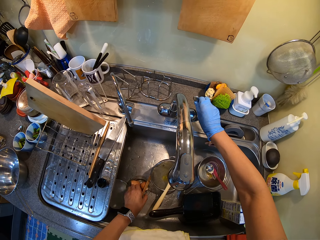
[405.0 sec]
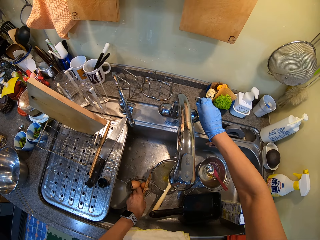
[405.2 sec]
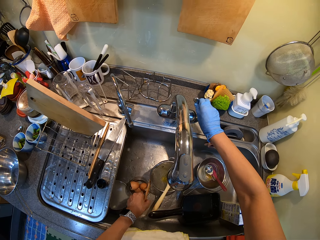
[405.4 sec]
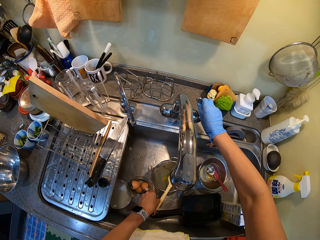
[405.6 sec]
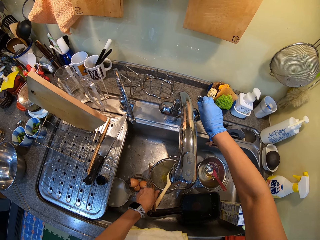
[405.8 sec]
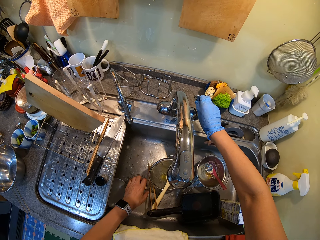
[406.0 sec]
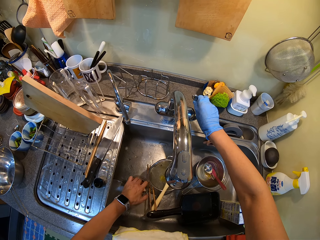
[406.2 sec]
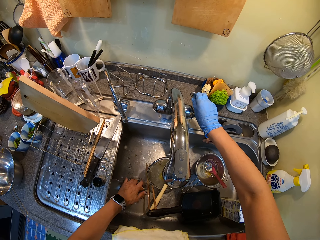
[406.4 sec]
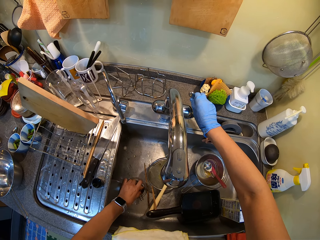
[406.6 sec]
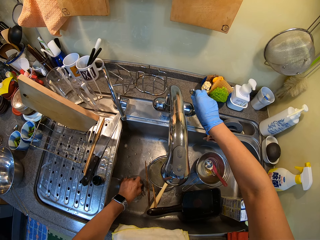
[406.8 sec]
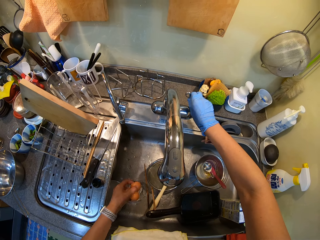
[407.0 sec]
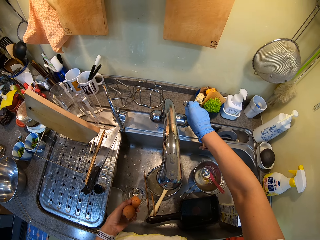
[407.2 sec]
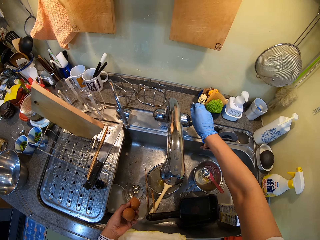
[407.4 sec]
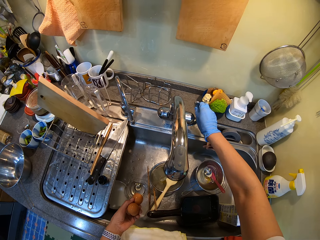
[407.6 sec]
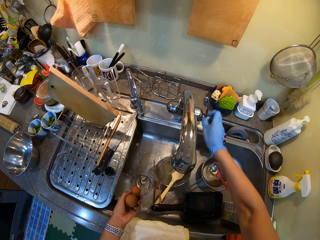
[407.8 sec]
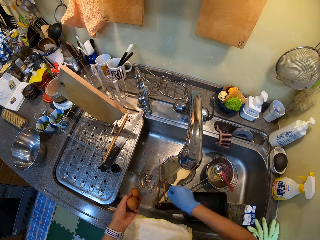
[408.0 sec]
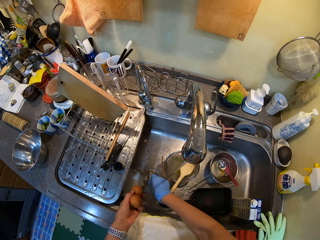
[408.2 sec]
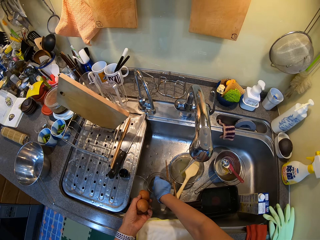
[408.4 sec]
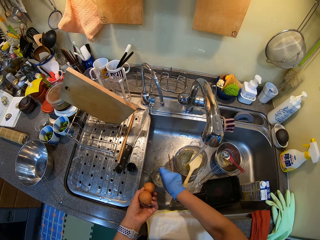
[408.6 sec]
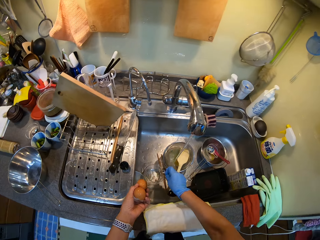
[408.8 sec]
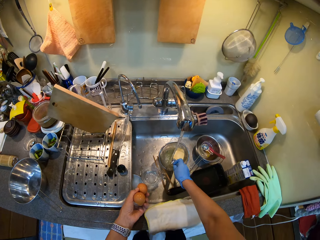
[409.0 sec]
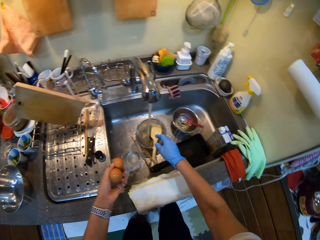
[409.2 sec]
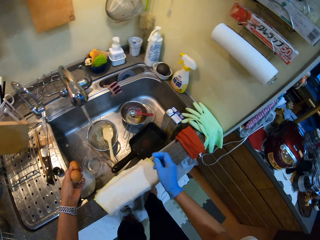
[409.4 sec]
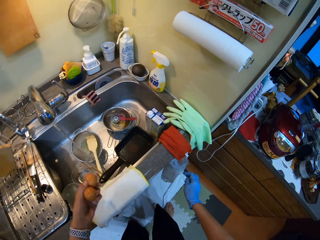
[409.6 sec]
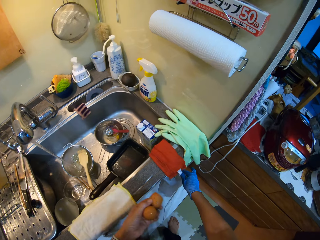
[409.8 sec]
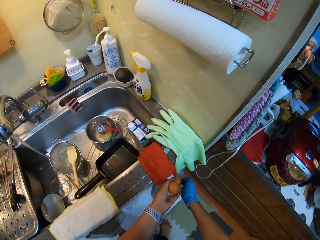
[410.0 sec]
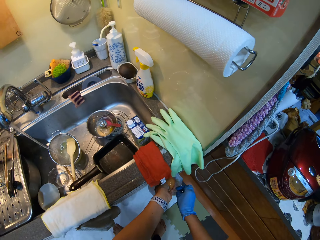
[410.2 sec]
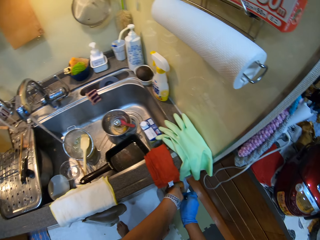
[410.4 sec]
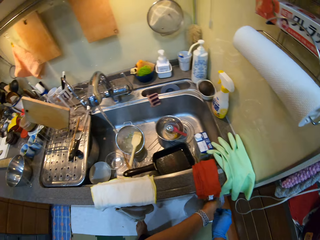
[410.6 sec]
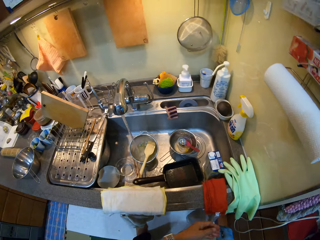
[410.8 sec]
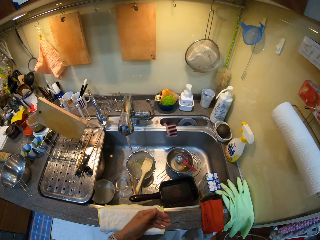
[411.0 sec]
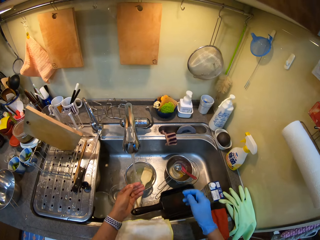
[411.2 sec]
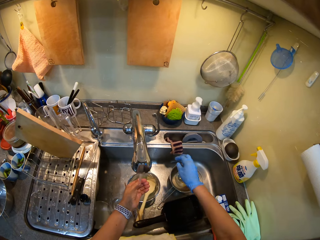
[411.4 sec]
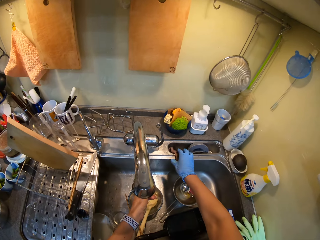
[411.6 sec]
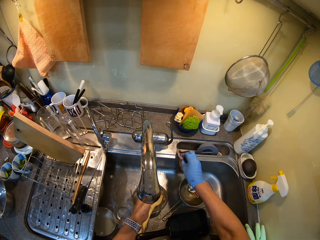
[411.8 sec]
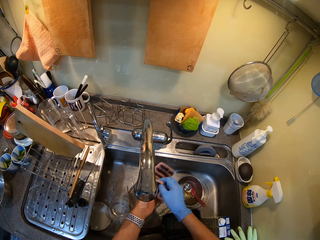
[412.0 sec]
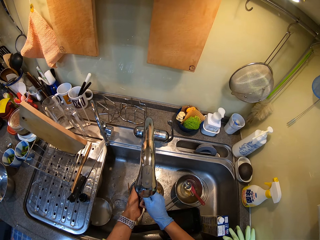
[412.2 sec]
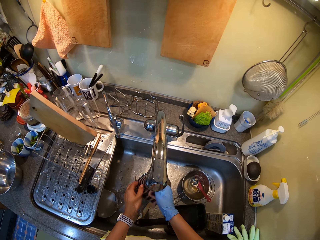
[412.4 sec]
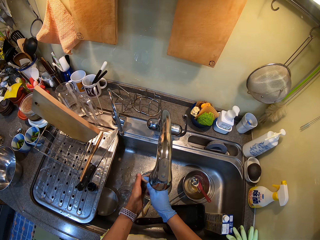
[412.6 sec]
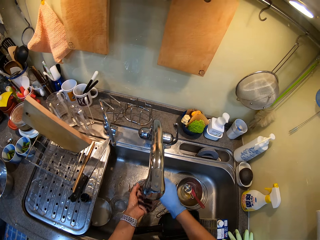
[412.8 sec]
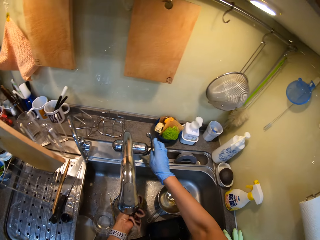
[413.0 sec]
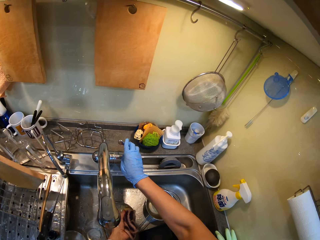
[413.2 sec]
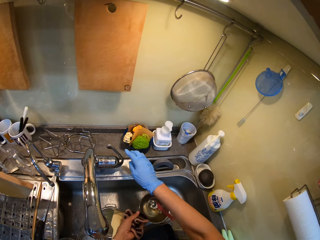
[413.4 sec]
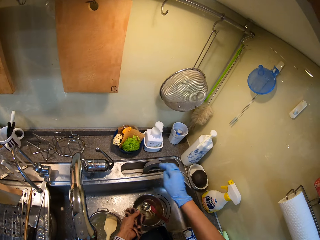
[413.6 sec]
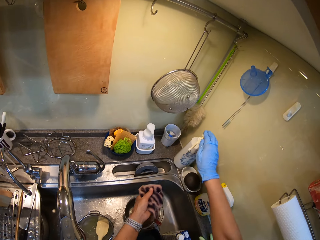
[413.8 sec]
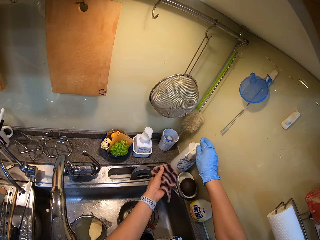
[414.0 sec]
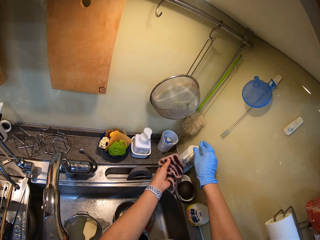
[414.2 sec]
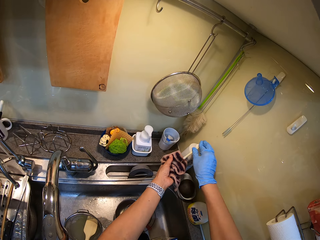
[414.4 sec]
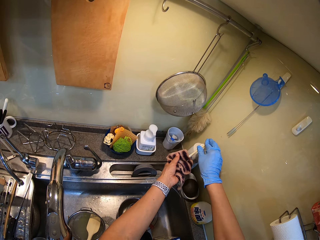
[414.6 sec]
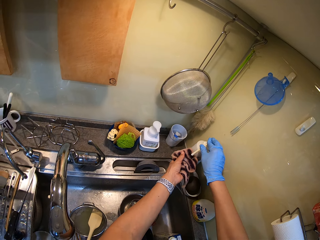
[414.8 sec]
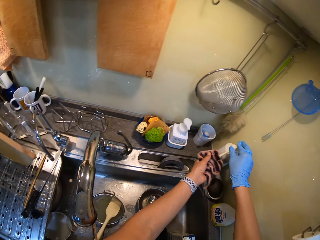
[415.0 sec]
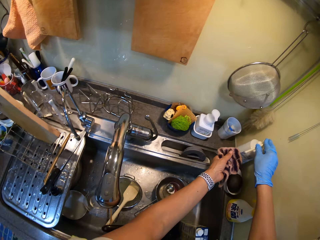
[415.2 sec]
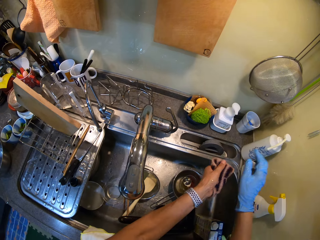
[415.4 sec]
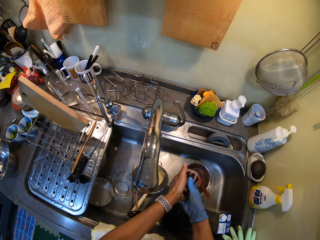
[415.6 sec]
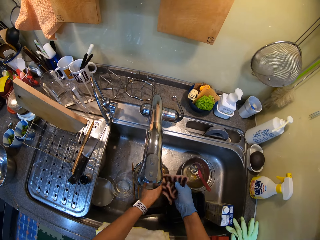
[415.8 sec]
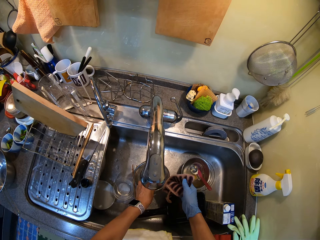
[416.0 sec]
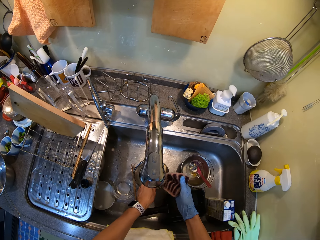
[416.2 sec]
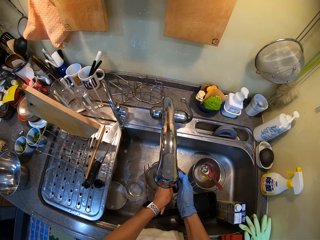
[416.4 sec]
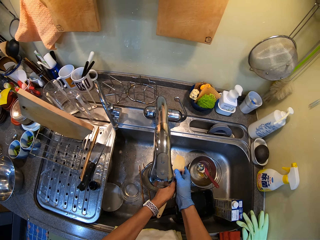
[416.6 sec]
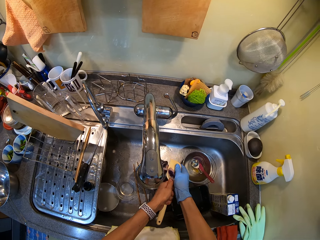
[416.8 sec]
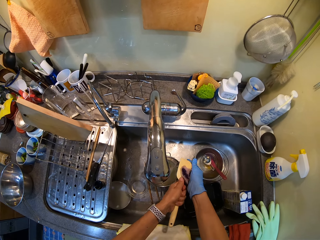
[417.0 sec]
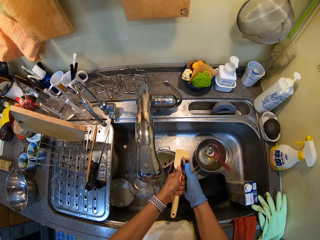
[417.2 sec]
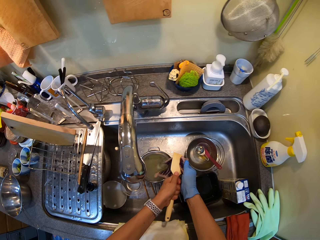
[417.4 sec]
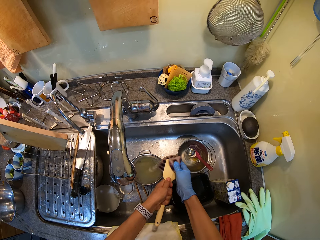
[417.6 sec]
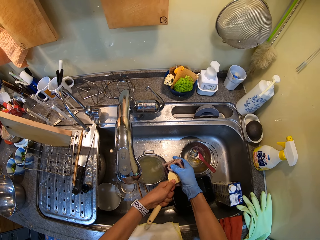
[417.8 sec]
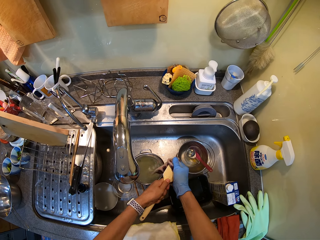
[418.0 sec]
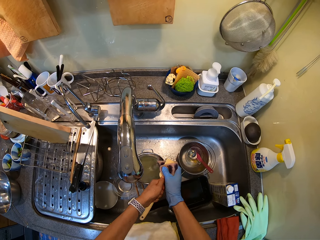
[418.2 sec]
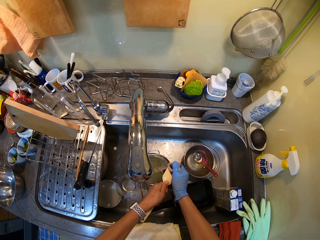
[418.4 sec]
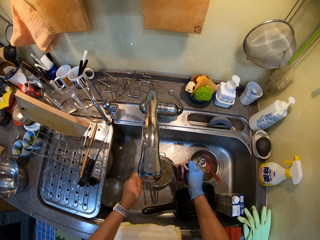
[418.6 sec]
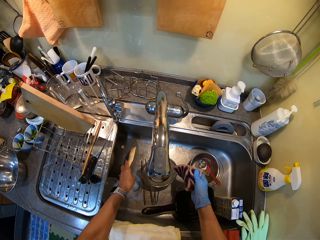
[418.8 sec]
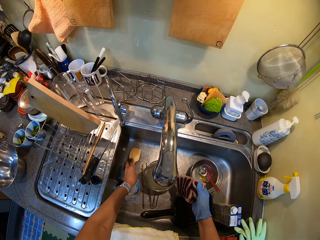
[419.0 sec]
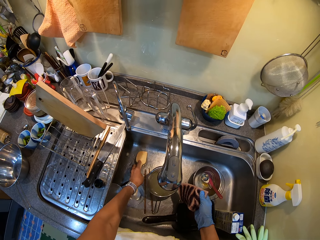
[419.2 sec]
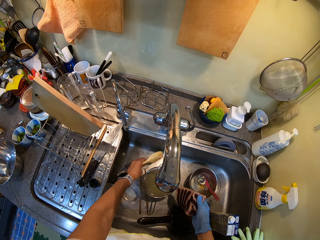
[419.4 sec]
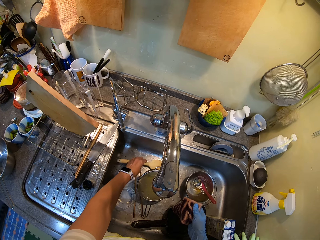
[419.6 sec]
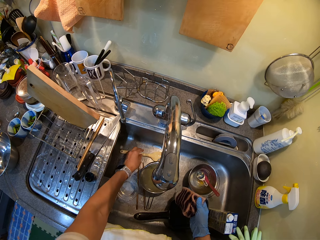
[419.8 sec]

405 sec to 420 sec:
The camera wearer picks up egg shells. They throw the egg shells in the dustbin. They wash their hands. They press the soap bottle lid. They put soap on the scrub. They scrub the cooking stick, spoons, sieve, bowls, plate, cooking pot, cooking pan.

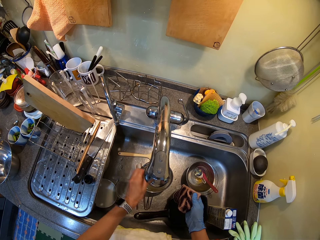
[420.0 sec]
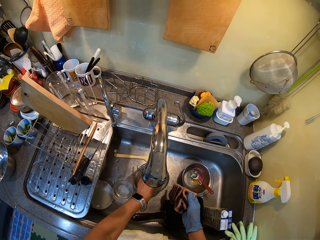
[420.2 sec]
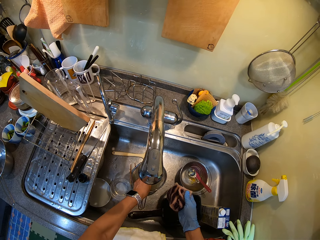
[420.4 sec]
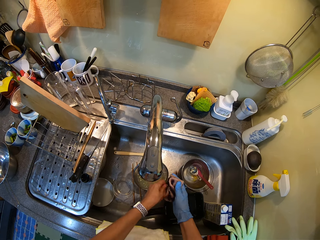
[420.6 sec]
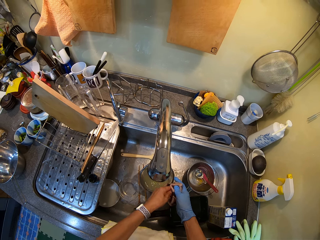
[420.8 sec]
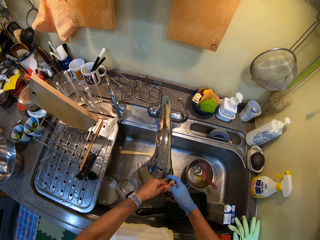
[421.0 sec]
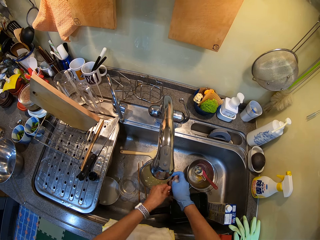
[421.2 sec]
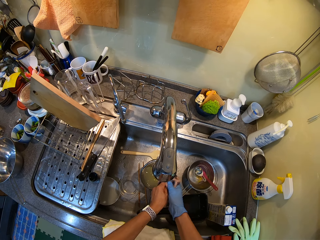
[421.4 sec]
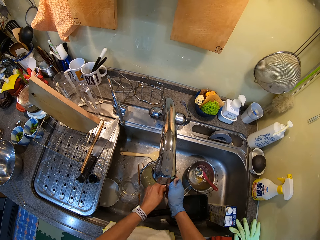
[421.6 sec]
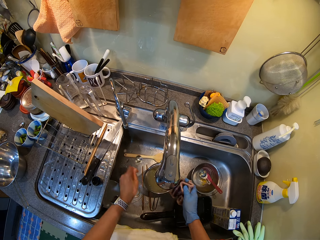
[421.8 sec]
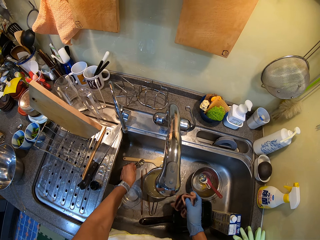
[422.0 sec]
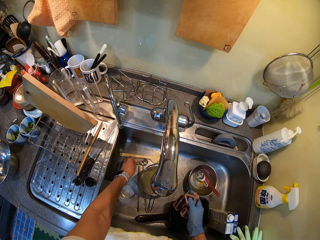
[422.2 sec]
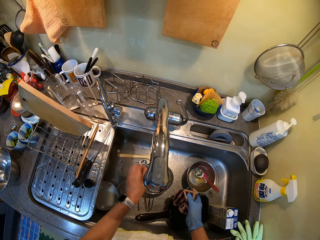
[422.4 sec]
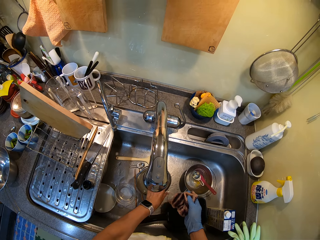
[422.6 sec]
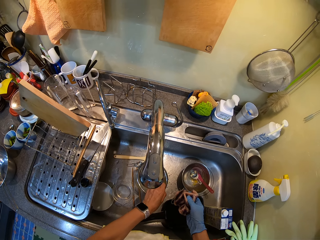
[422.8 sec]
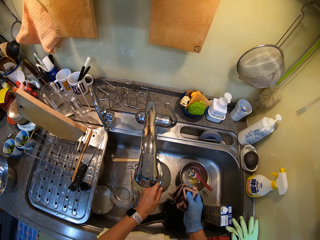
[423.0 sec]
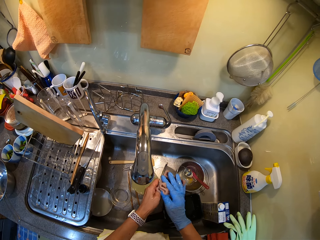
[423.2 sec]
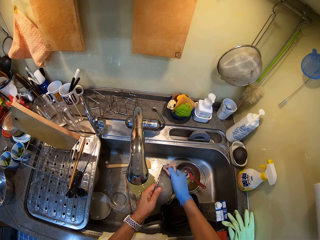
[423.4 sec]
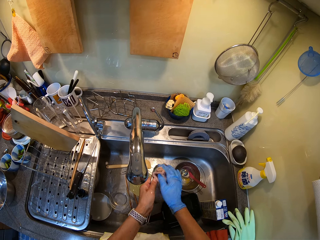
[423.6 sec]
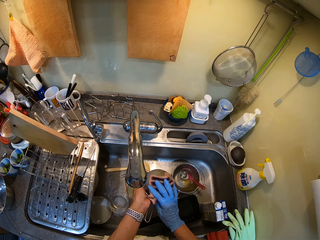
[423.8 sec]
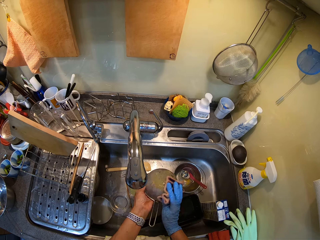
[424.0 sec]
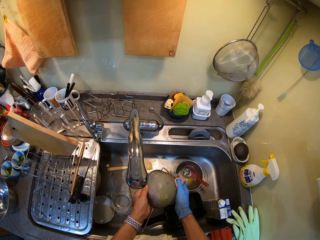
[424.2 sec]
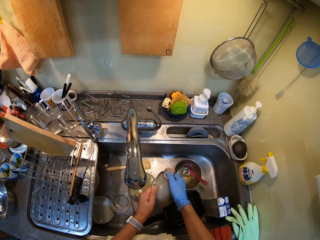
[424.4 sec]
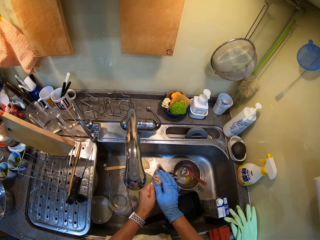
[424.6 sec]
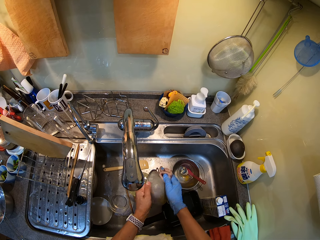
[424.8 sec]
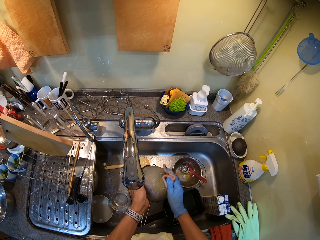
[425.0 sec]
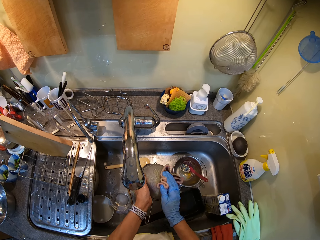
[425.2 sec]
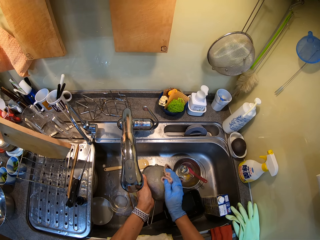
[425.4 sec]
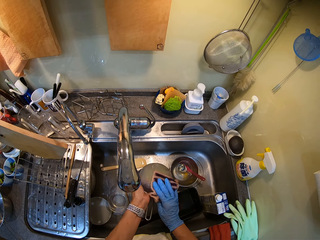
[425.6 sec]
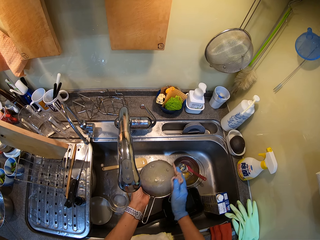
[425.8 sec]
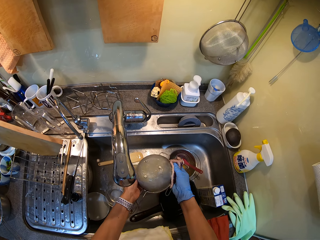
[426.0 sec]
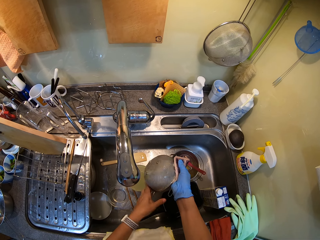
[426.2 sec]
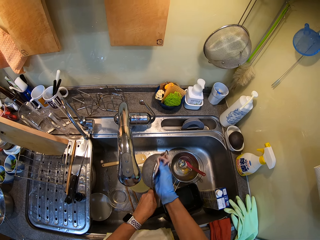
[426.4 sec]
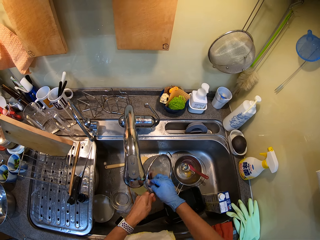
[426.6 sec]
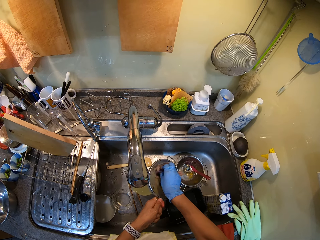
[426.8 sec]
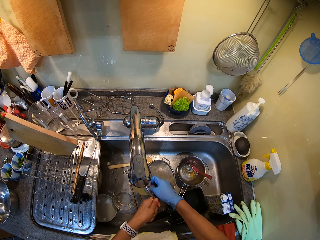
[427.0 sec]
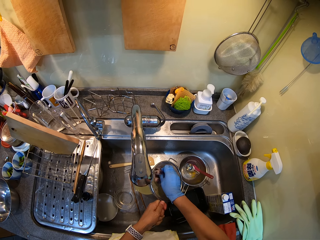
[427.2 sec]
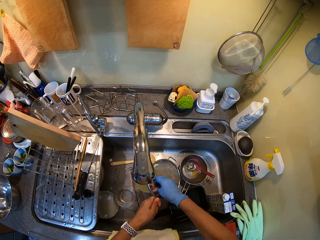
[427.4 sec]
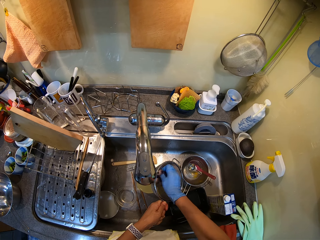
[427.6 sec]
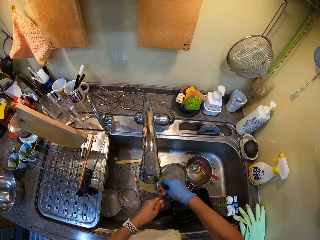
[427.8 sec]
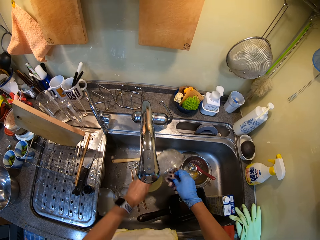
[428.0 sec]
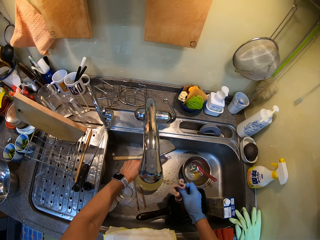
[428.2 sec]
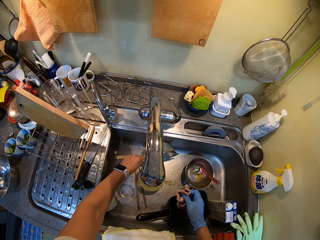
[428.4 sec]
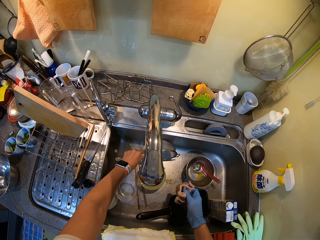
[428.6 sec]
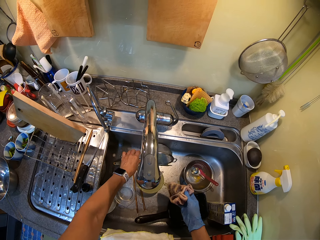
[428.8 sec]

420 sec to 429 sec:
The camera wearer washes the spoon. They wash the filter.
